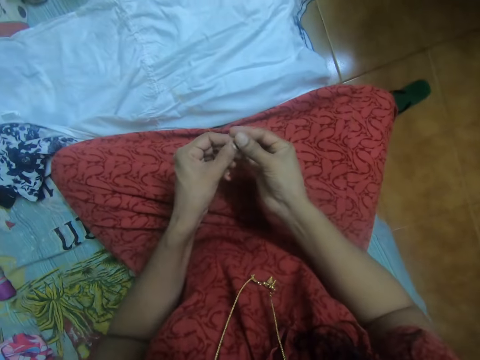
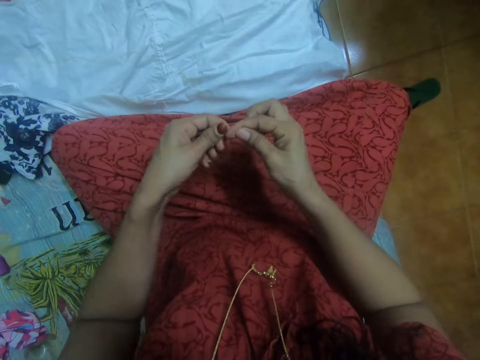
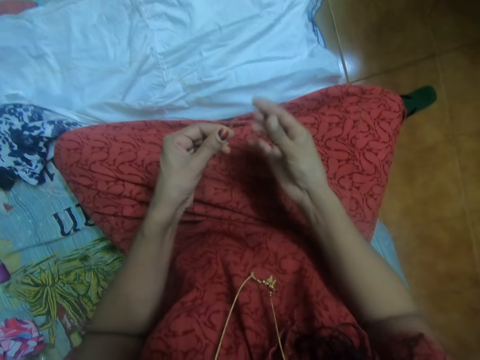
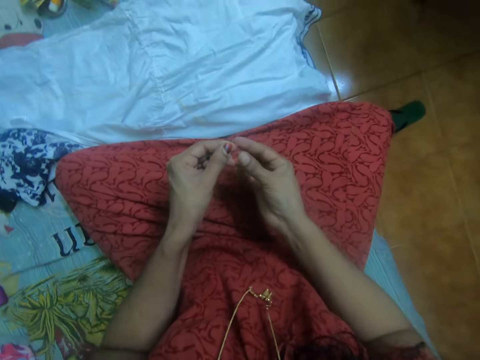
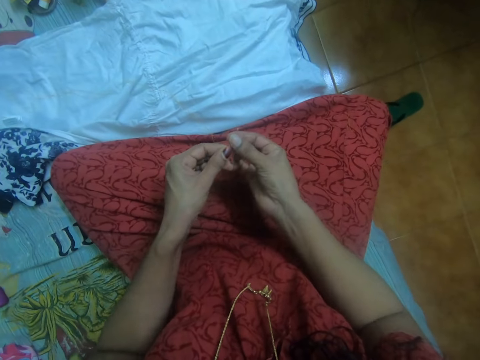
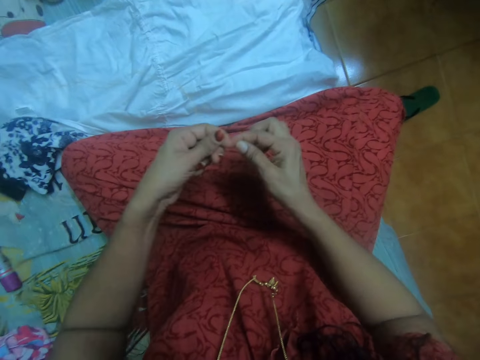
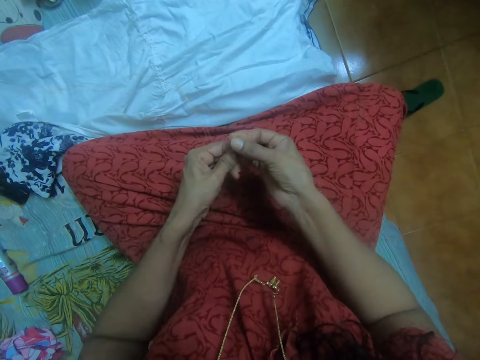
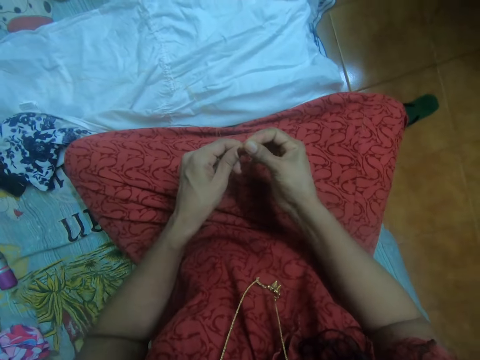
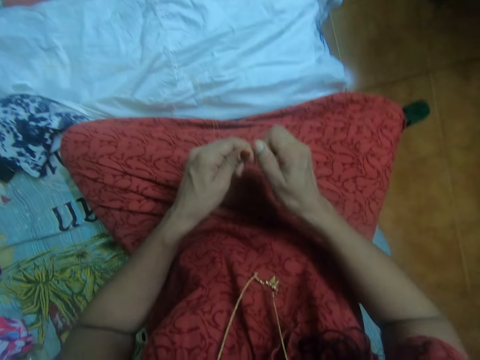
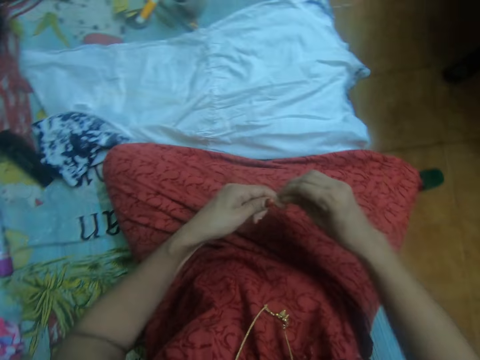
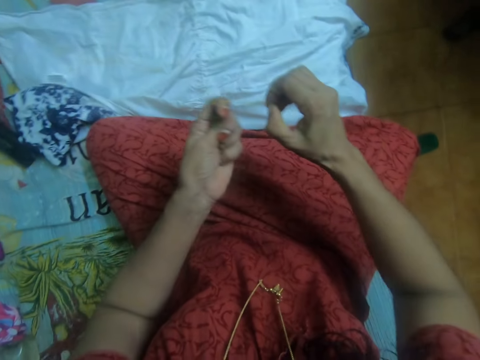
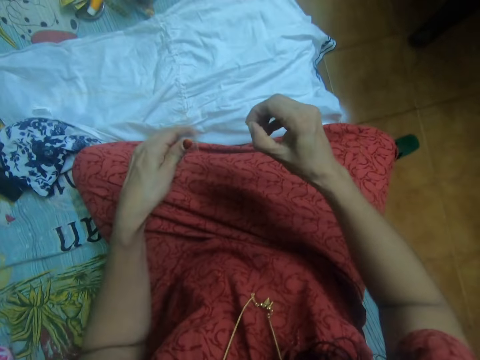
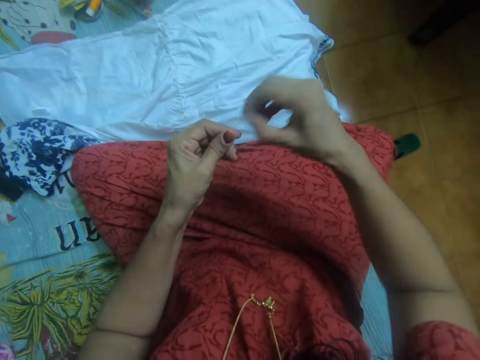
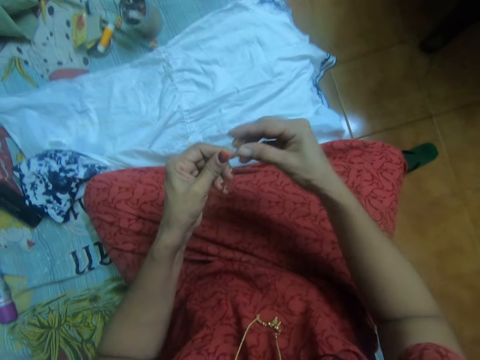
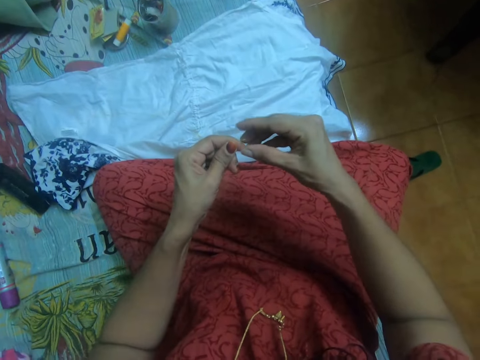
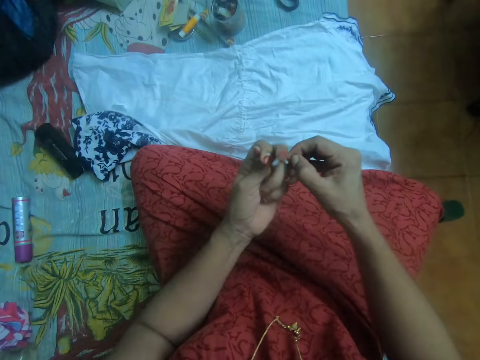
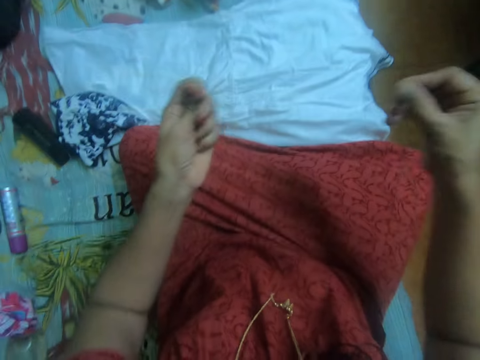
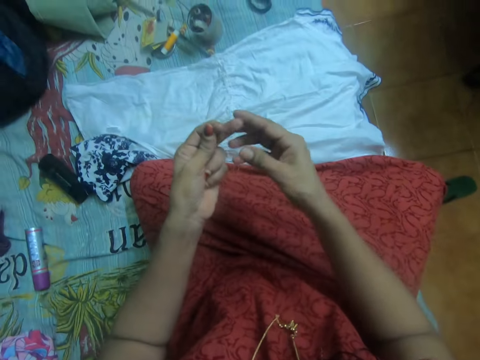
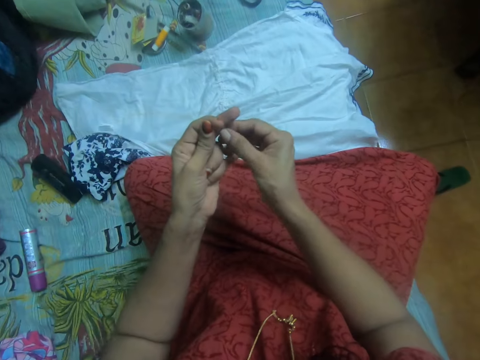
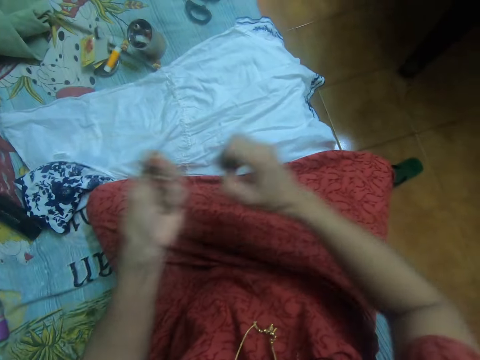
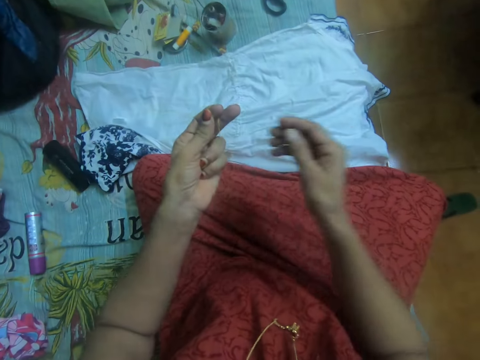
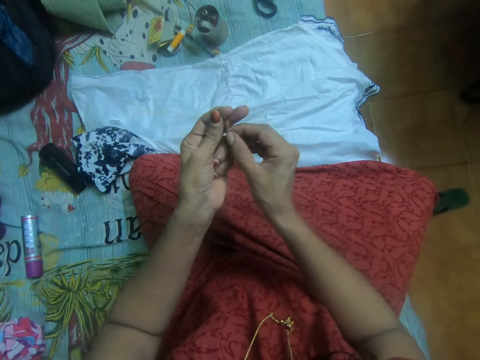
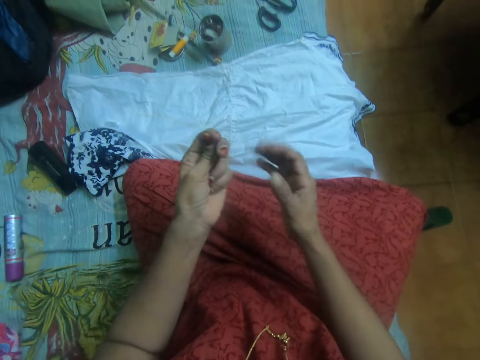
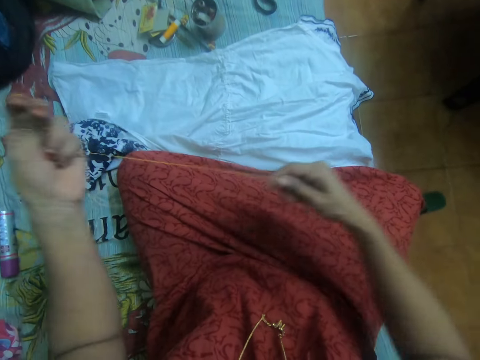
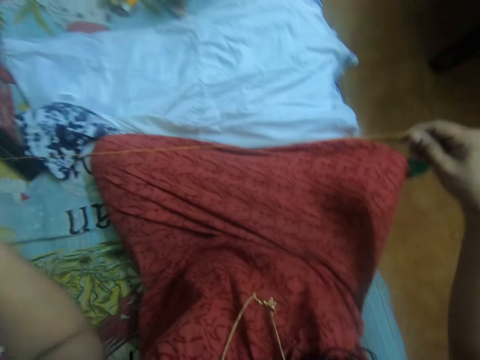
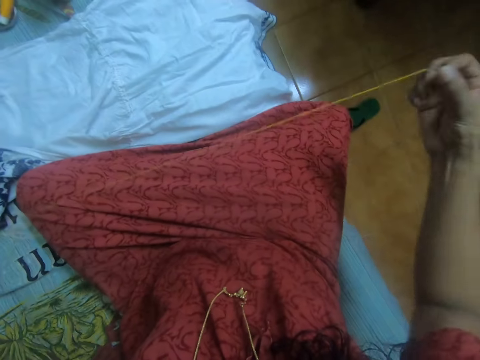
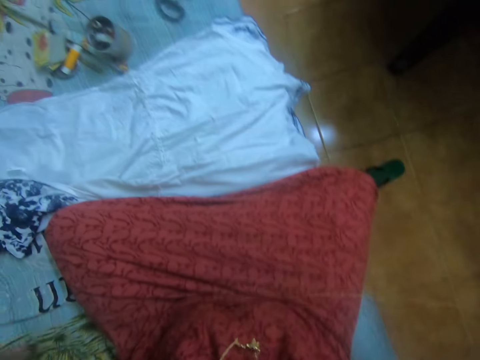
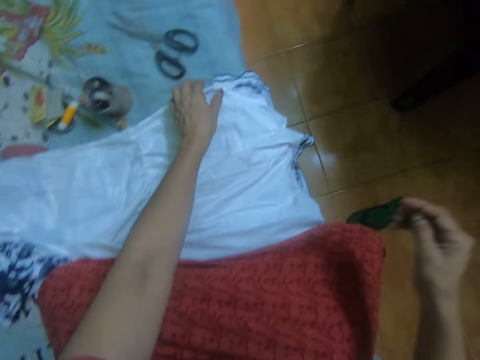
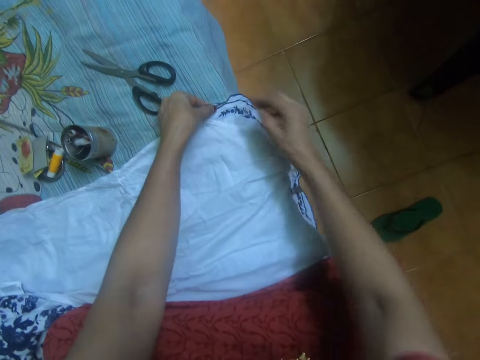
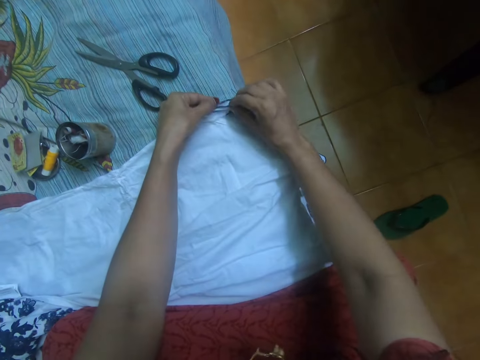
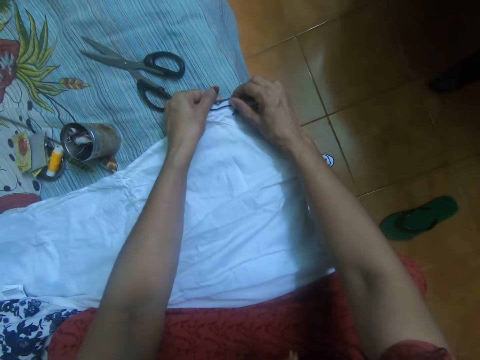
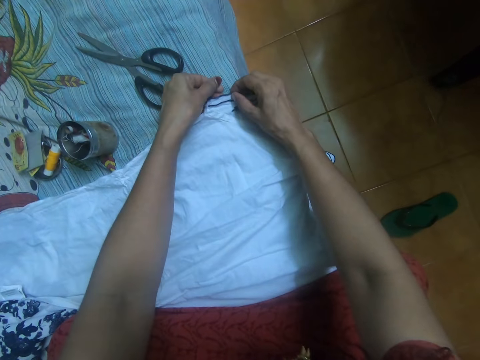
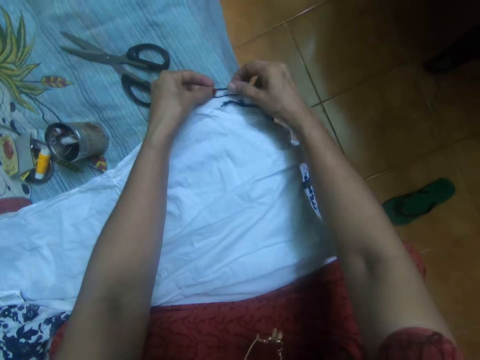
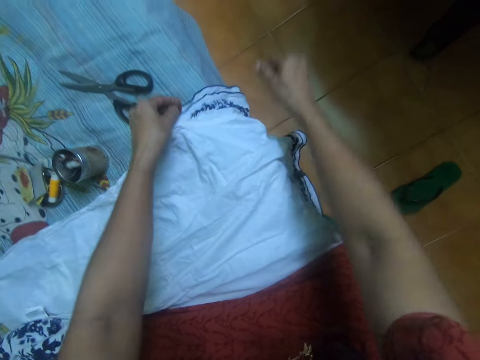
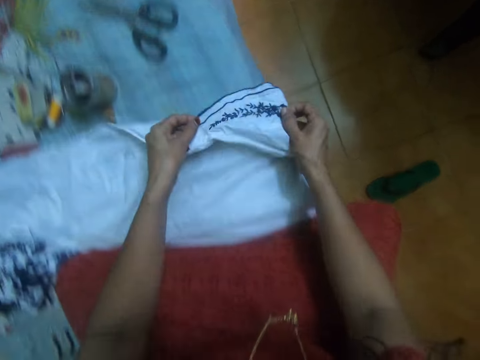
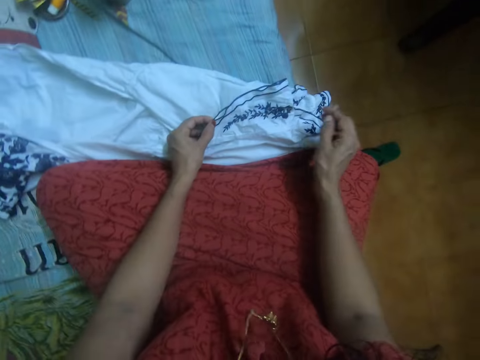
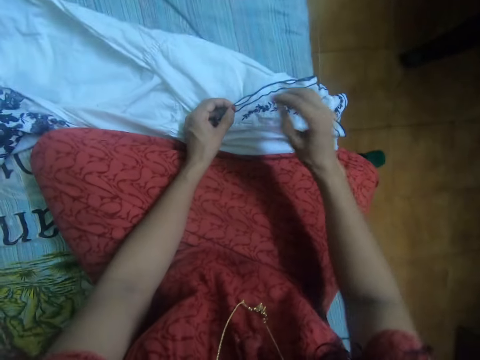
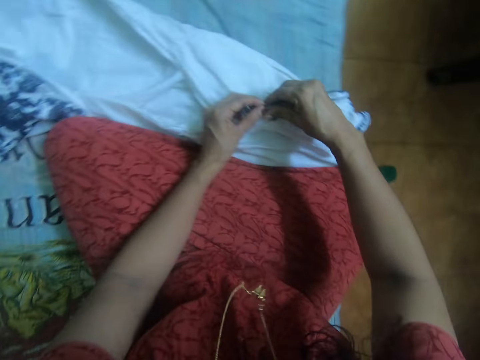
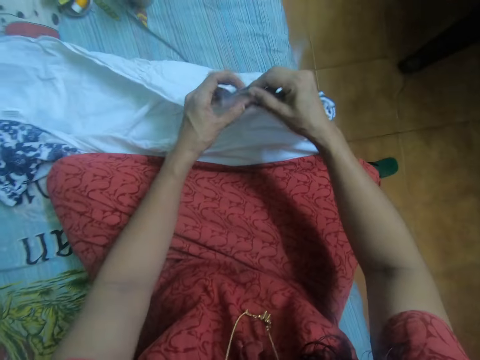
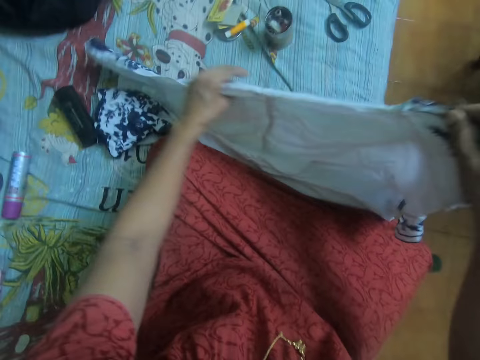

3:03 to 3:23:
The camera wearer cuts the thread with her right hand. She straightens the cloth with both hands.

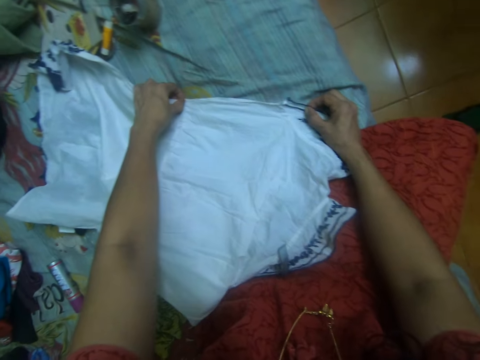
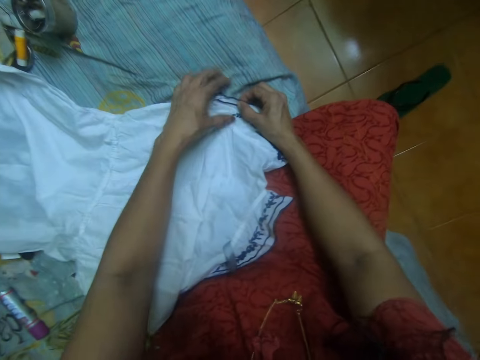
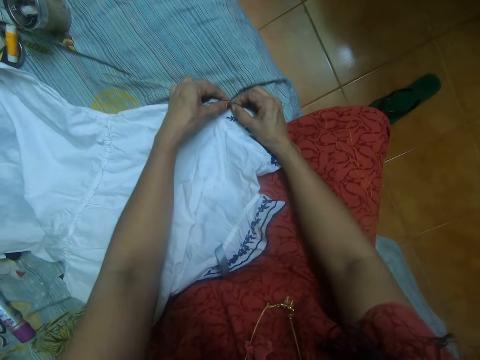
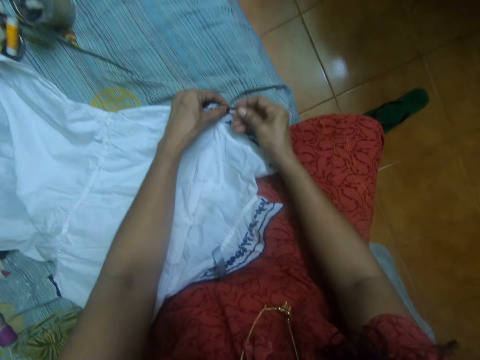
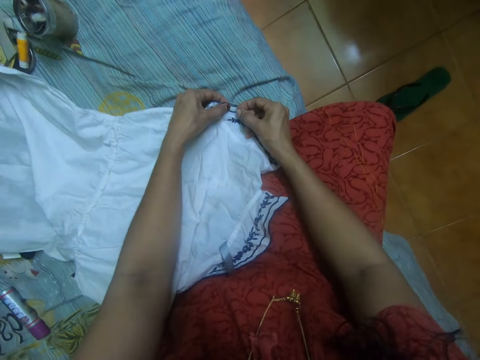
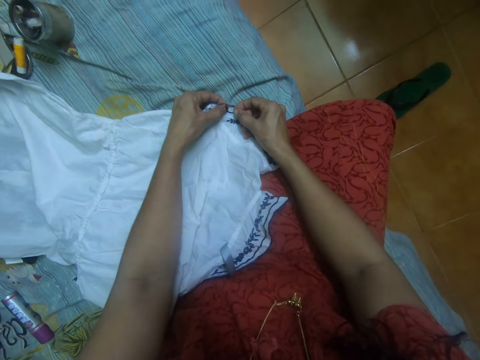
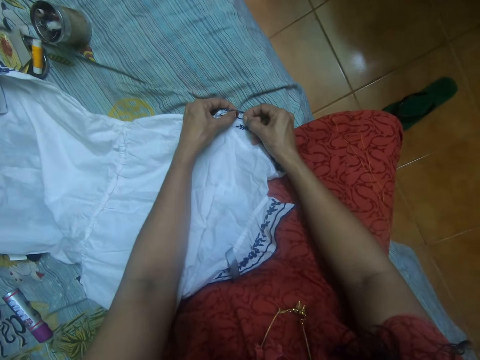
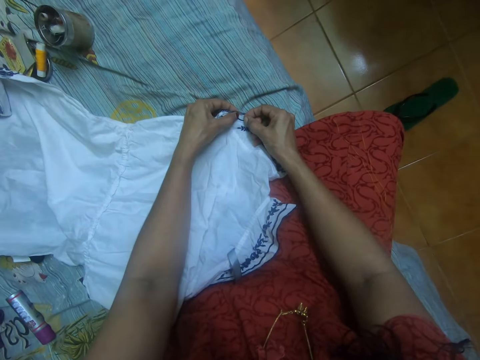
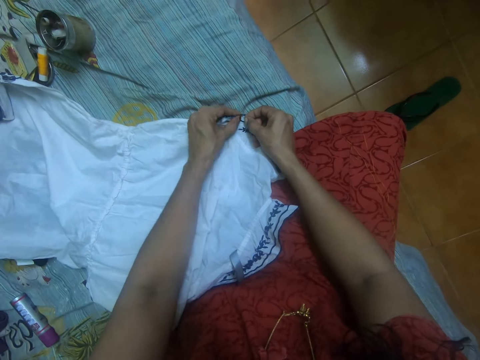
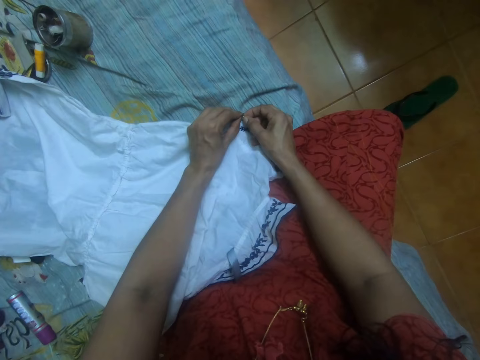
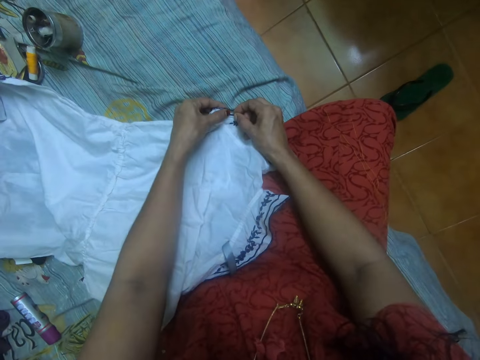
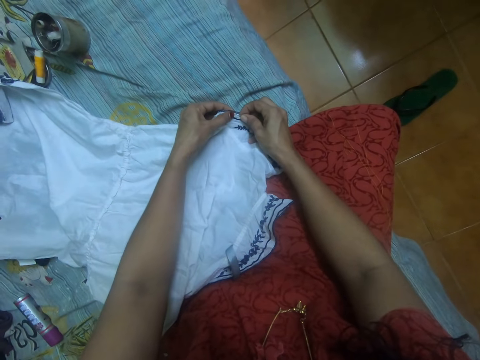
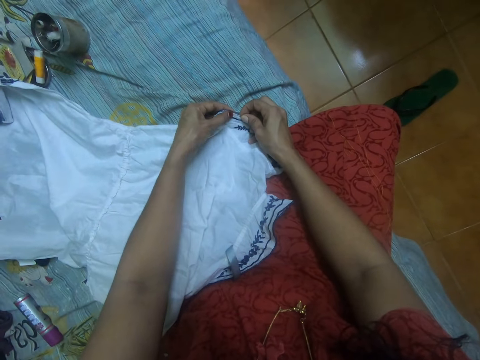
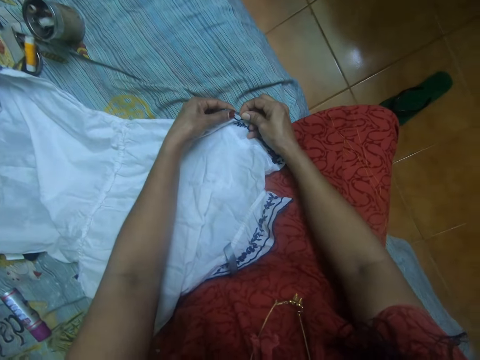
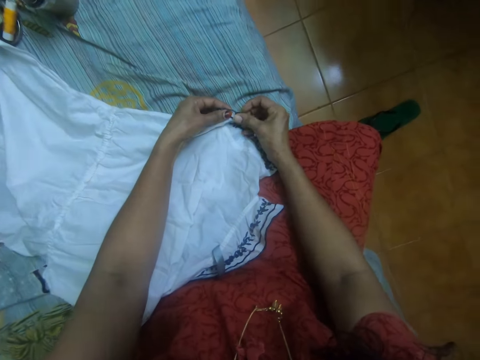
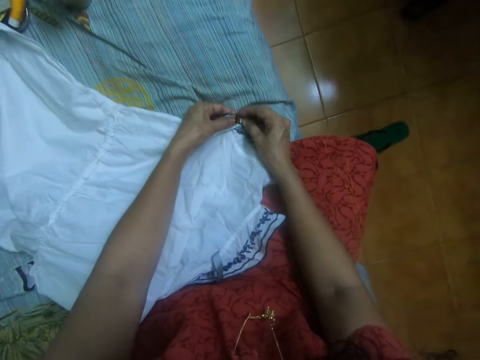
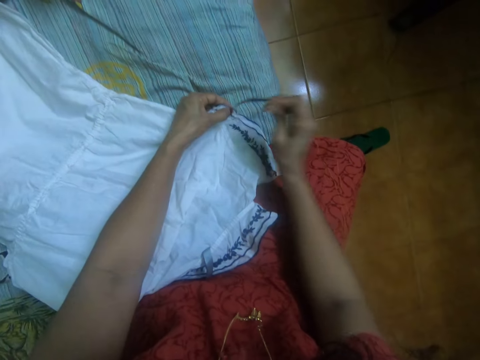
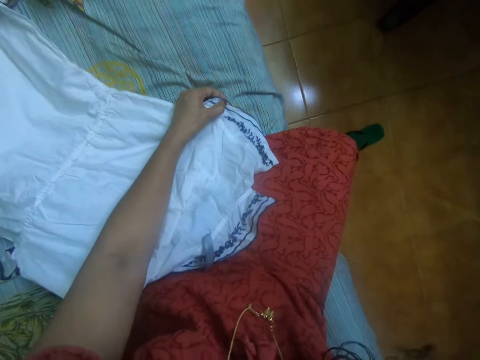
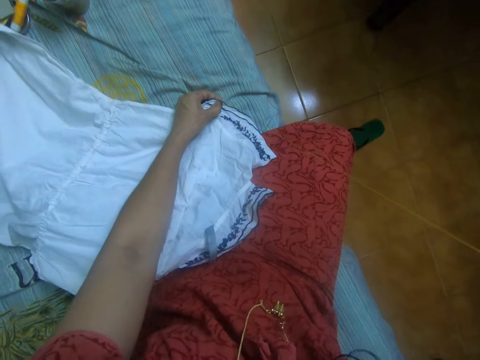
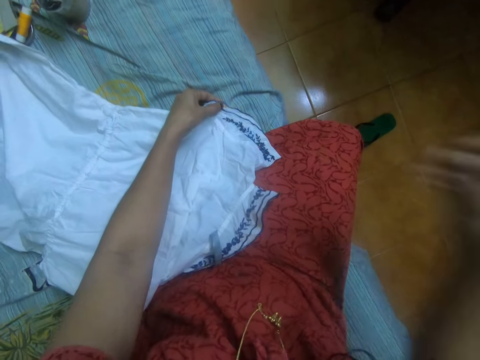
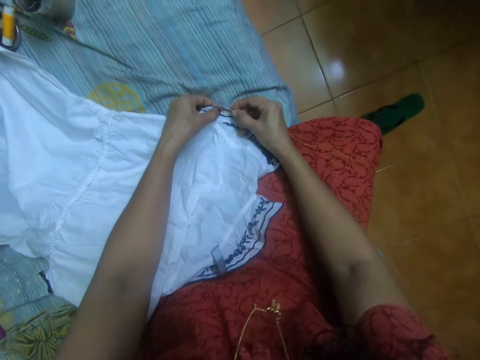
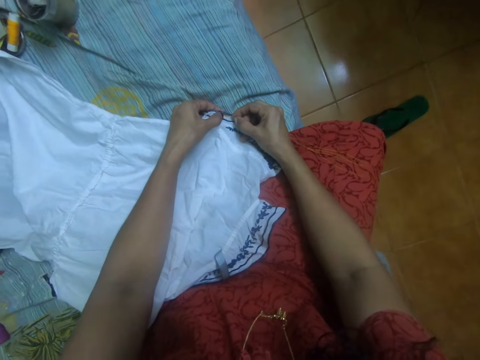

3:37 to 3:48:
The camera wearer sews the cloth with the needle in her right hand.
